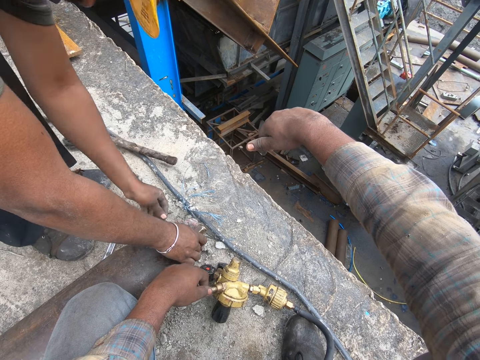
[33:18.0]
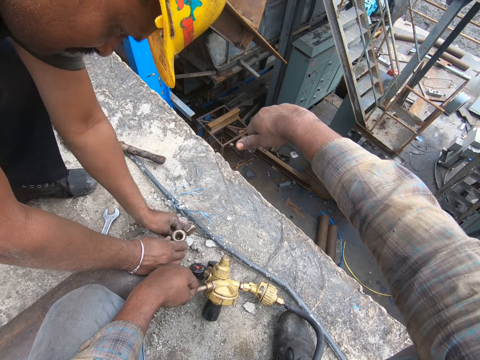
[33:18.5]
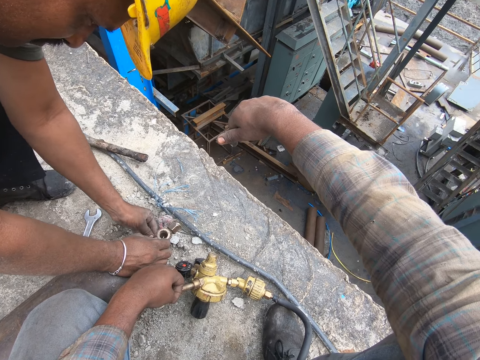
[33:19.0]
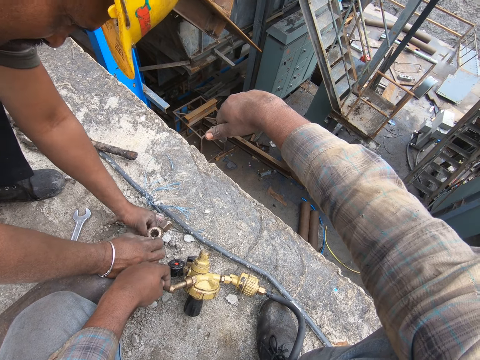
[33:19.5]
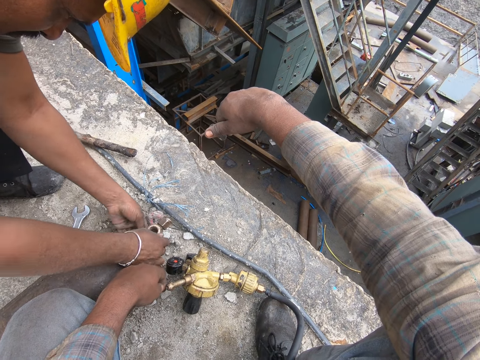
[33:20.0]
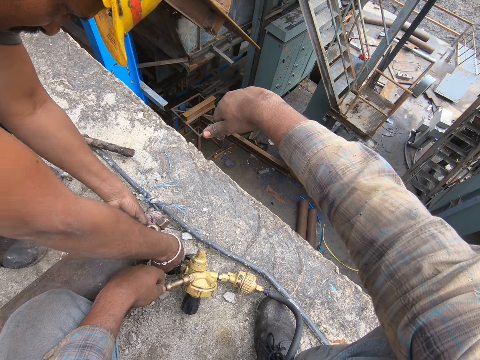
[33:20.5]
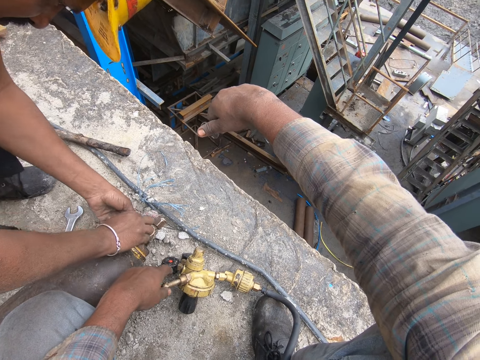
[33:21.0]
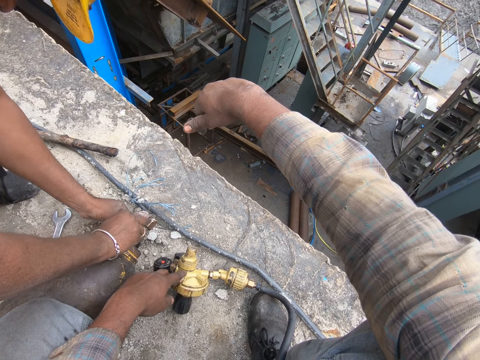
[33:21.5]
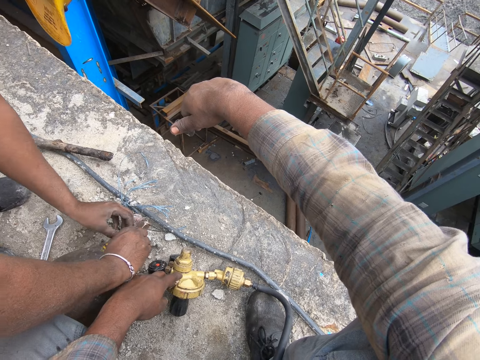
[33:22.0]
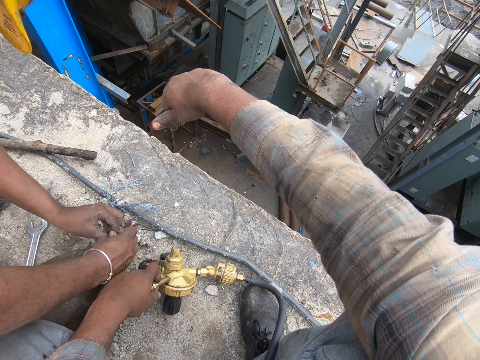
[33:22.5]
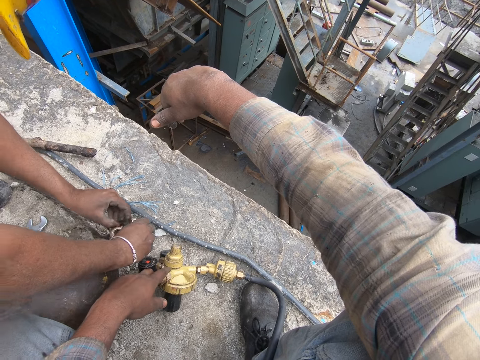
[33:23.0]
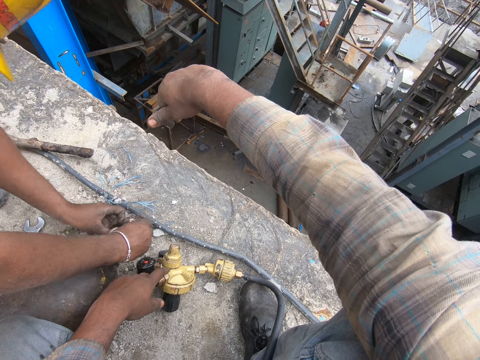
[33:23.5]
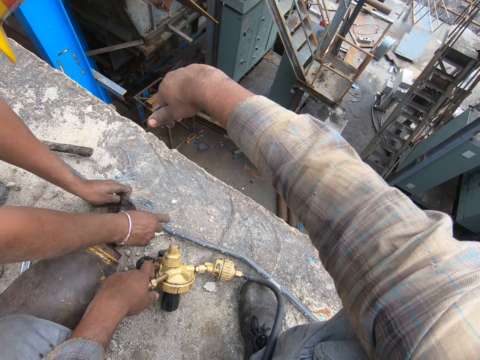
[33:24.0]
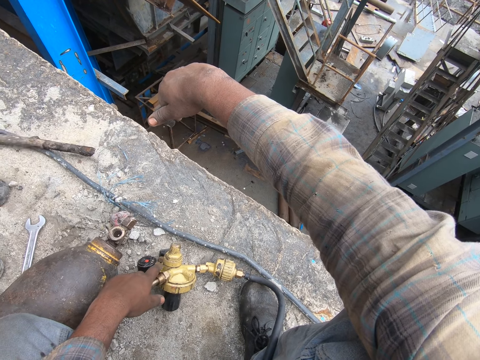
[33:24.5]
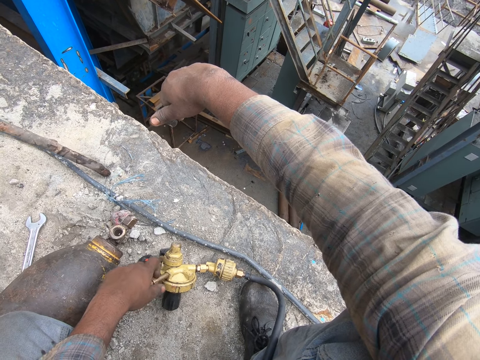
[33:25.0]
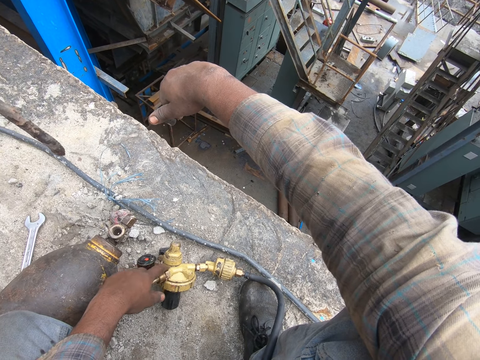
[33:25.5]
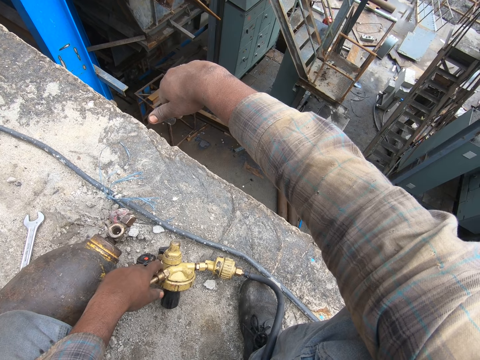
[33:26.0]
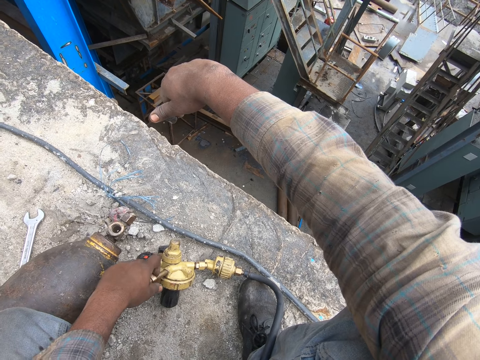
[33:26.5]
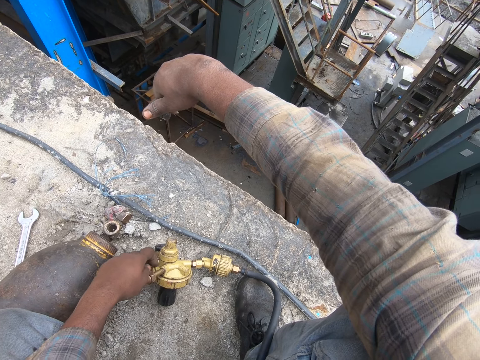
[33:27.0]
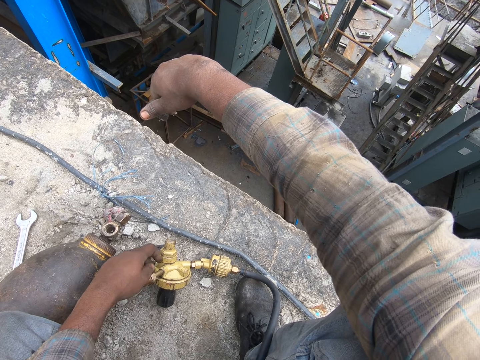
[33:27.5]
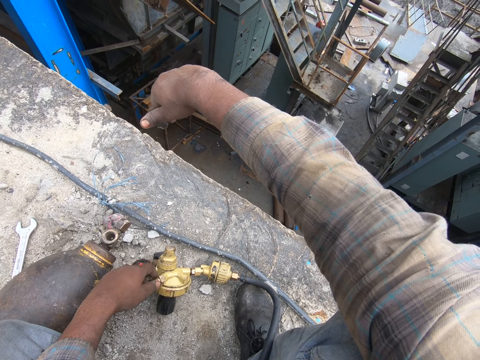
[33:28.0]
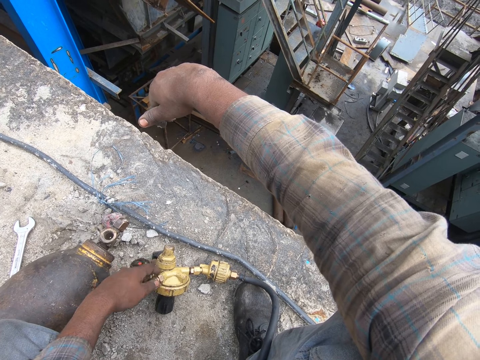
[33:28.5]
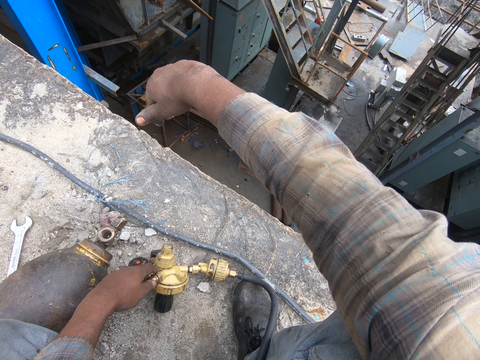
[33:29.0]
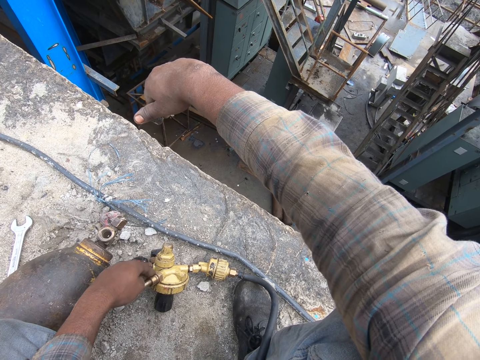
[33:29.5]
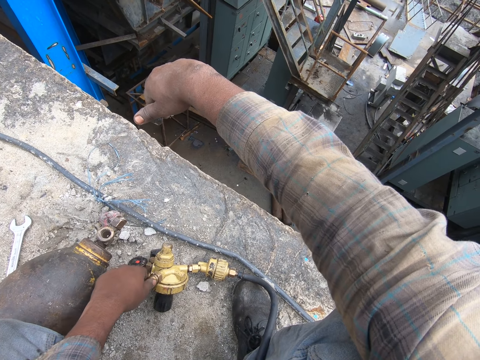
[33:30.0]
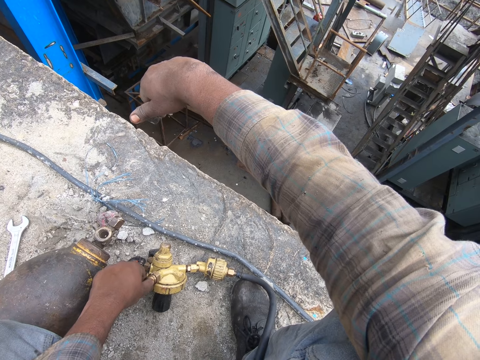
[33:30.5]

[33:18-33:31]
A man adjusts a gas cylinder. The camera wearer moves a bolt. They play with the bolt.

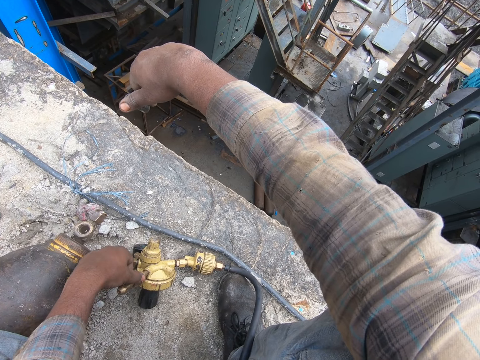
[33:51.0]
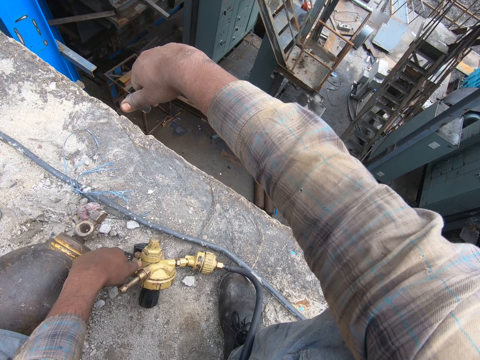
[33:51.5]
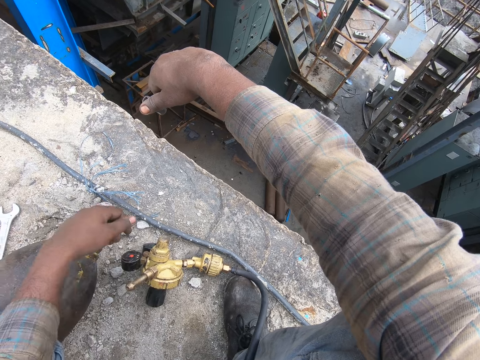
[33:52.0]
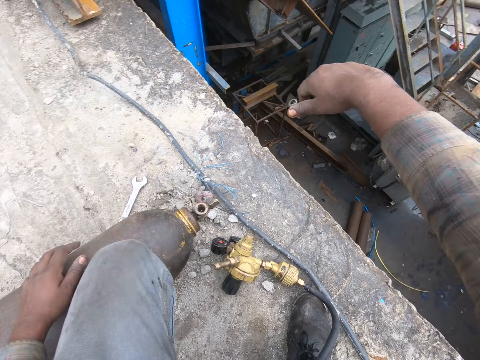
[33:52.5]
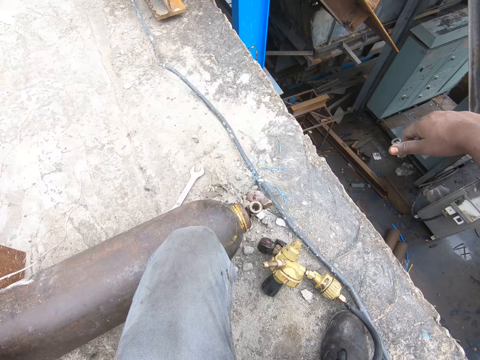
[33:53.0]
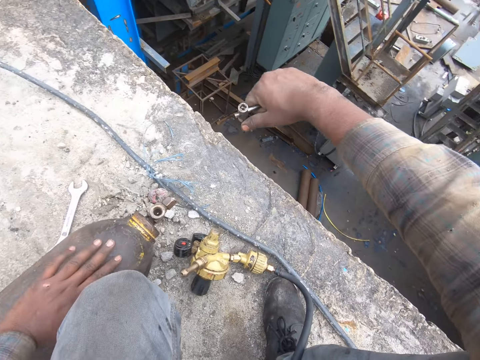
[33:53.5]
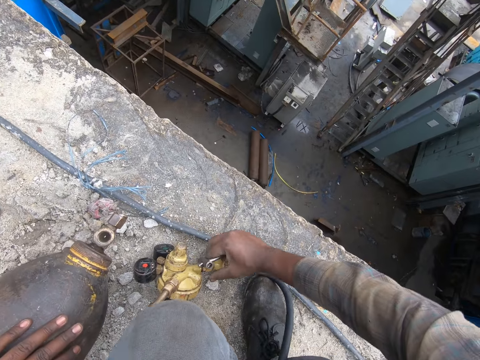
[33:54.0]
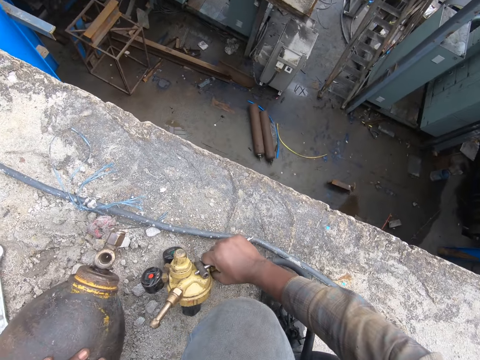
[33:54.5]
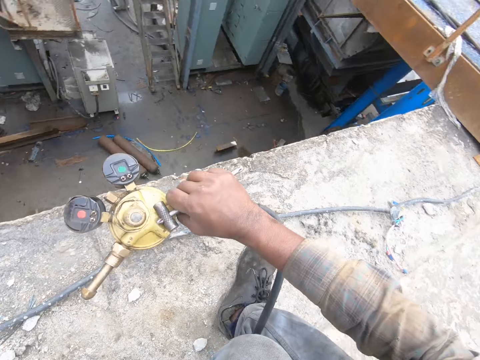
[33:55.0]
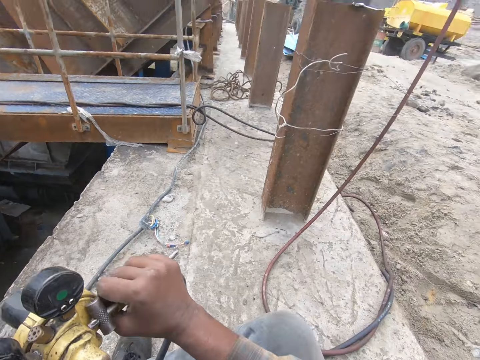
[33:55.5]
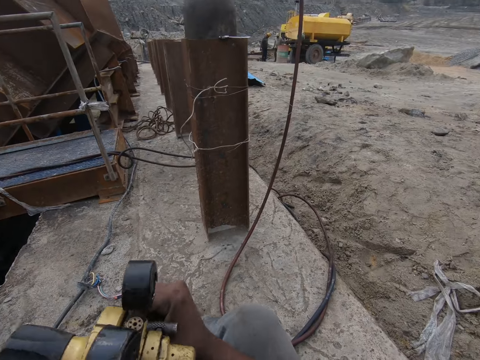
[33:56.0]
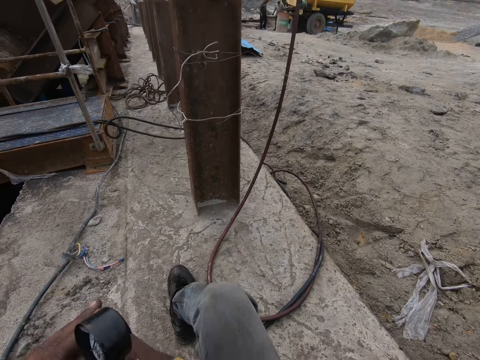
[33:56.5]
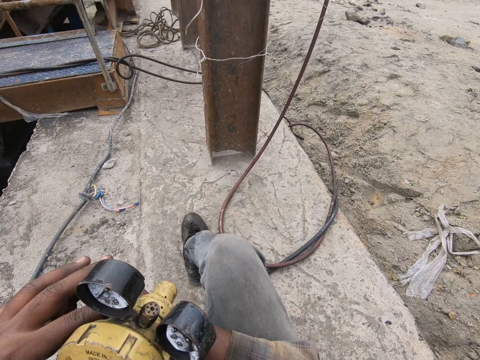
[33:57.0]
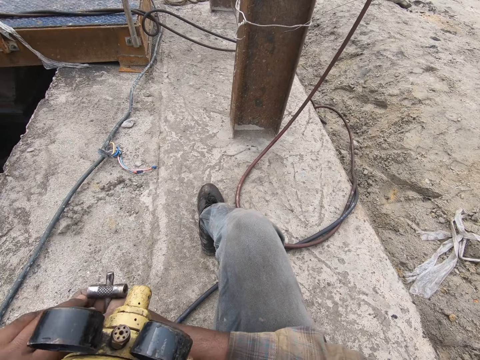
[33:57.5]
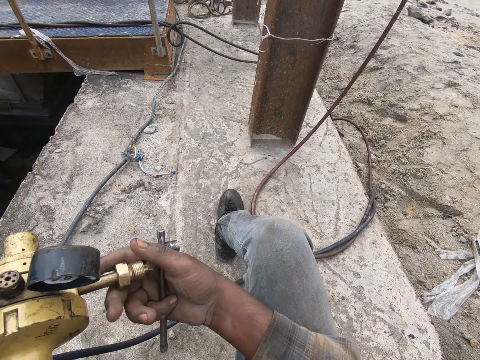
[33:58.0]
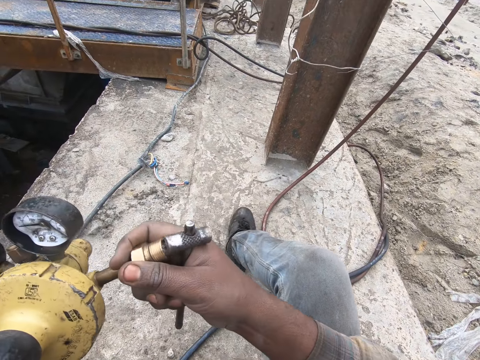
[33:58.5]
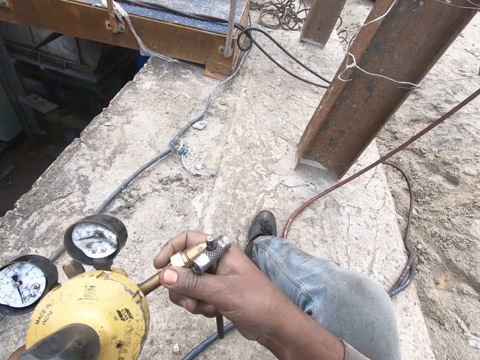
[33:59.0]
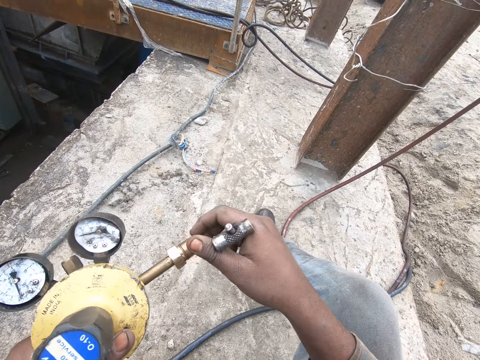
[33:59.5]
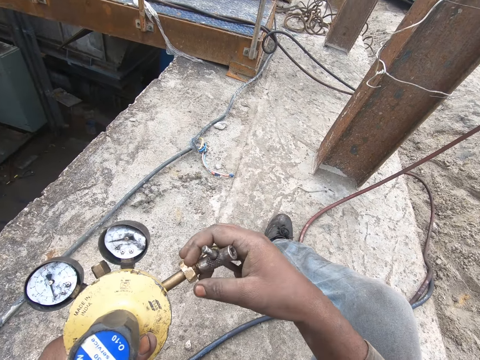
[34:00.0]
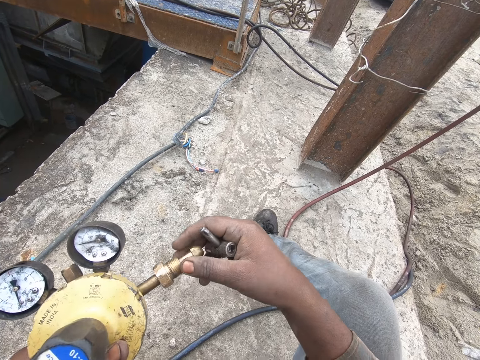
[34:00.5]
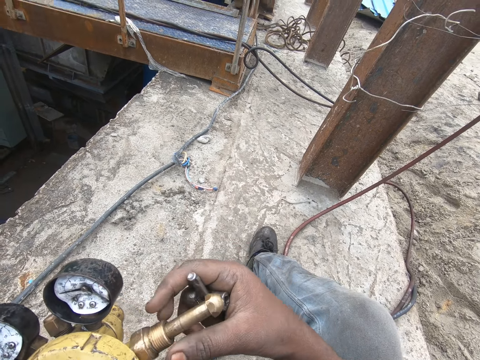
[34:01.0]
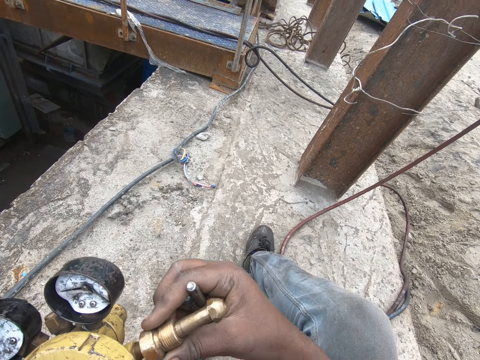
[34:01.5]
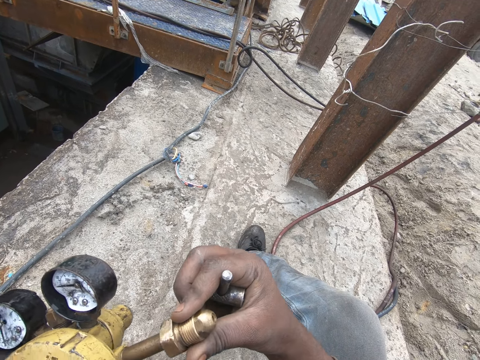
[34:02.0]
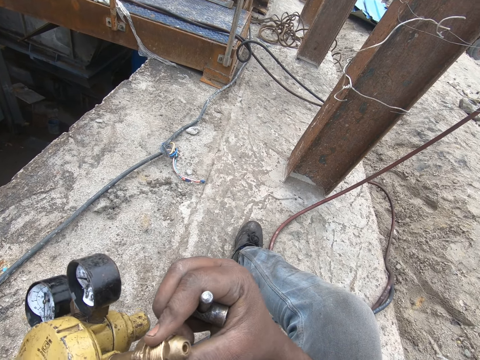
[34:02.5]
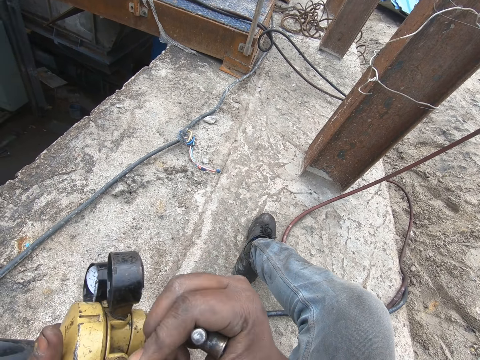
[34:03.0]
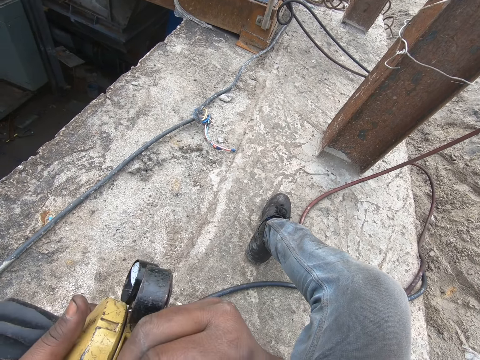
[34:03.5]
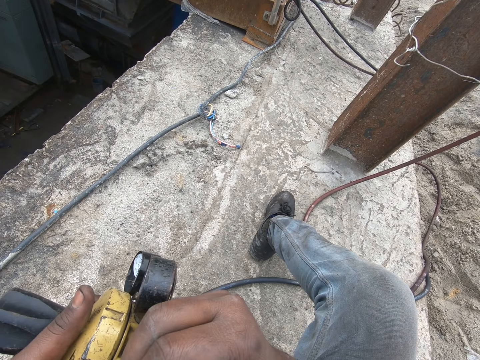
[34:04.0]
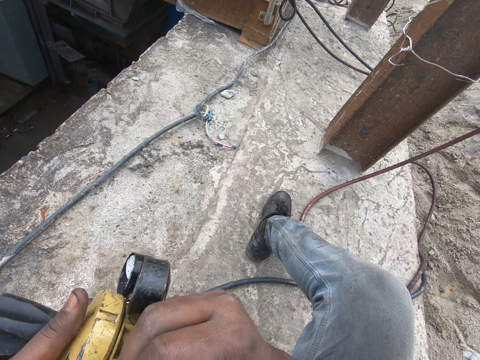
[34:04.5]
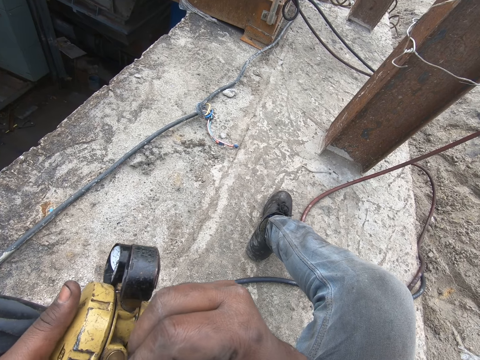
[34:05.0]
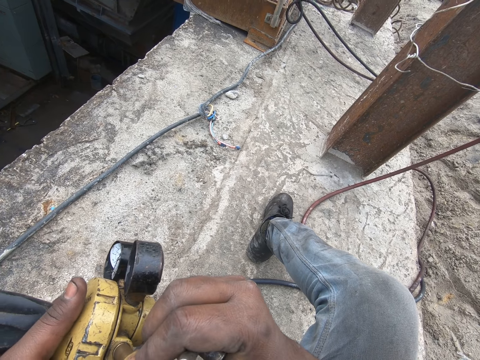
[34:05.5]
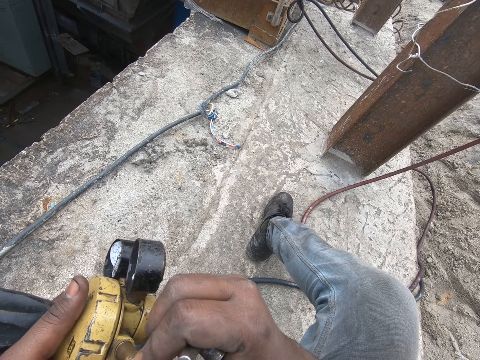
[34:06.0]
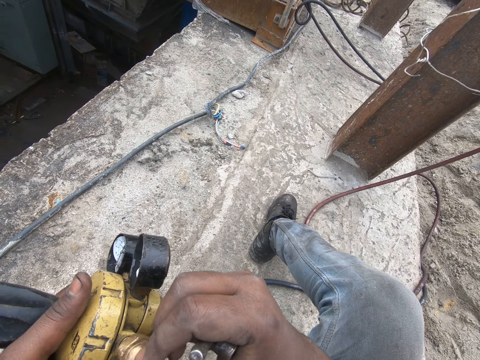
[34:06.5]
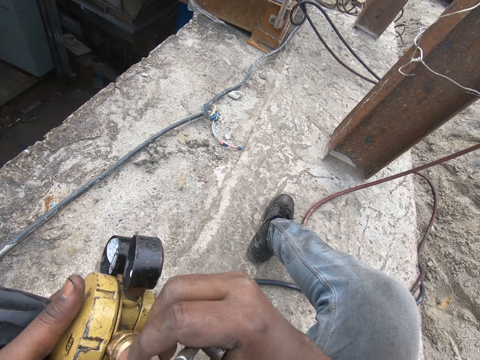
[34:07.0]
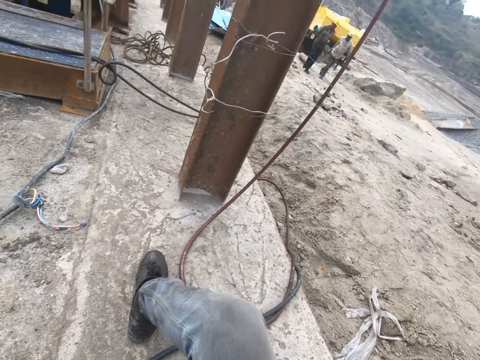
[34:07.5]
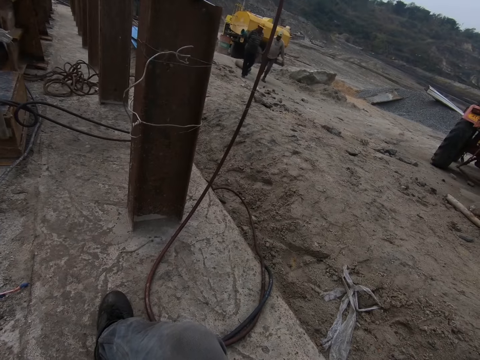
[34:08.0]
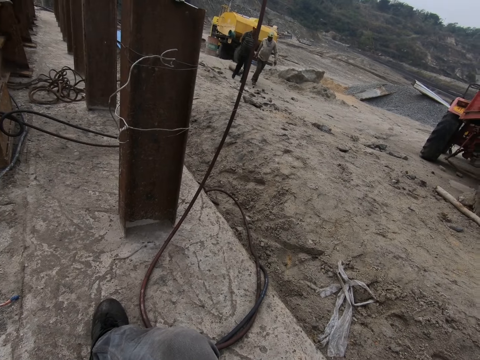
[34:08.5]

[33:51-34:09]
The camera wearer lifts a gas pipe. They pick up the gas extractor. They move the bolts.
